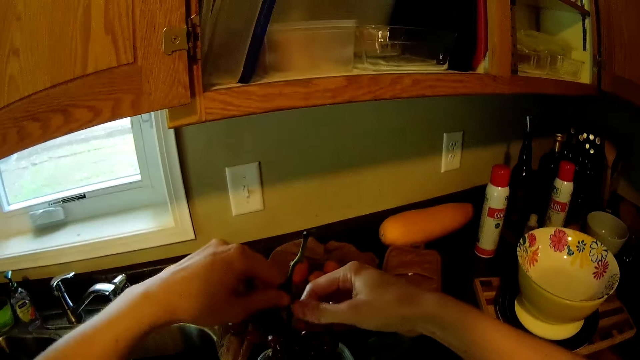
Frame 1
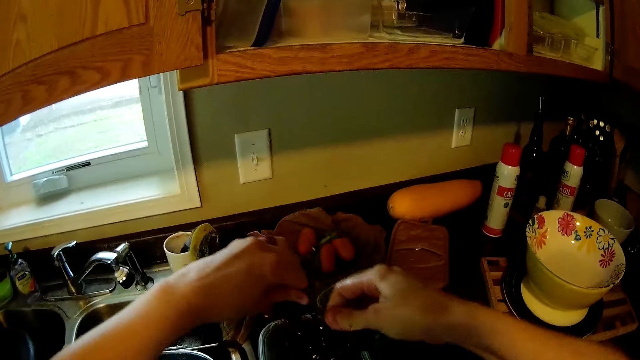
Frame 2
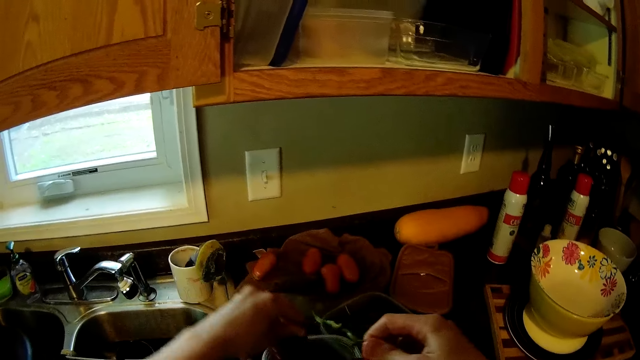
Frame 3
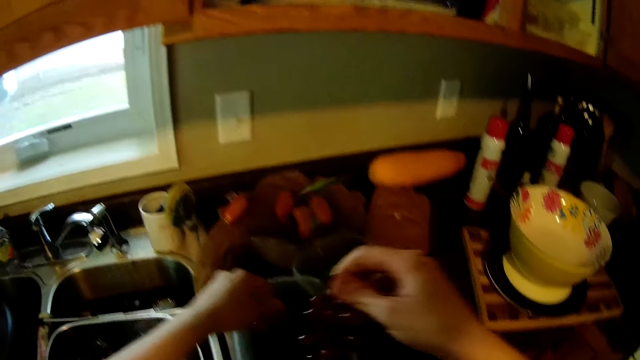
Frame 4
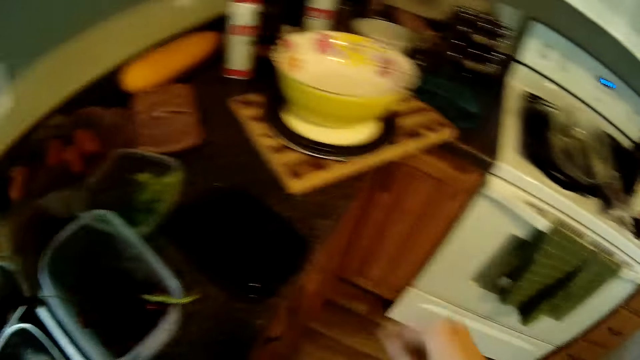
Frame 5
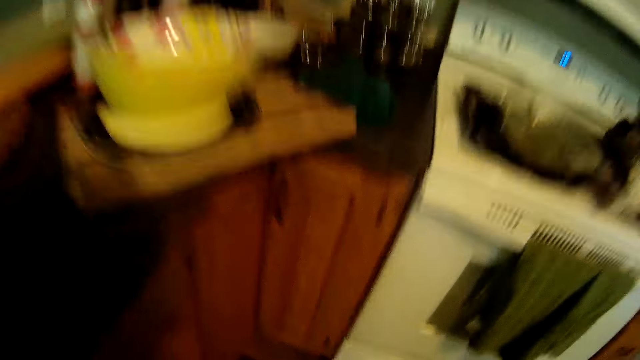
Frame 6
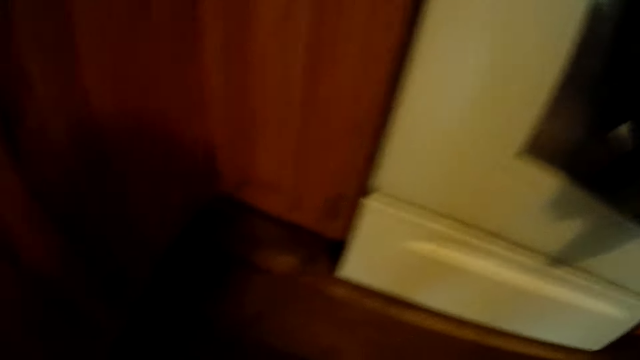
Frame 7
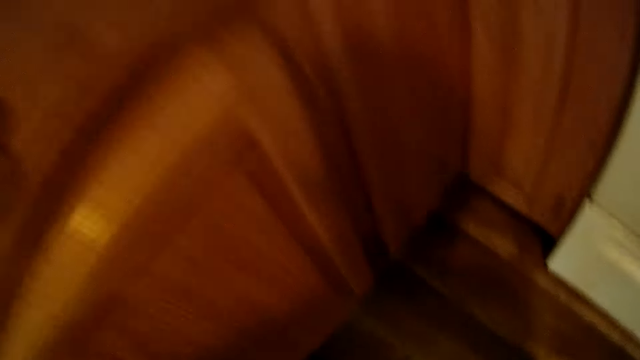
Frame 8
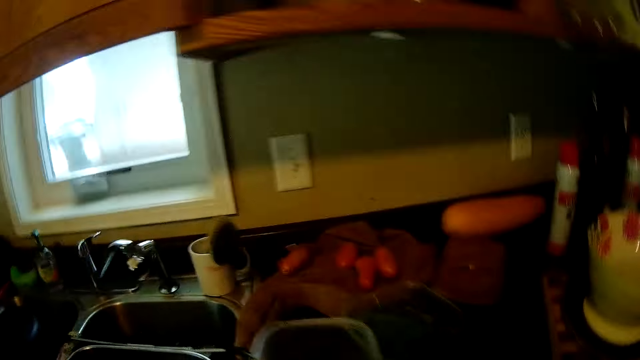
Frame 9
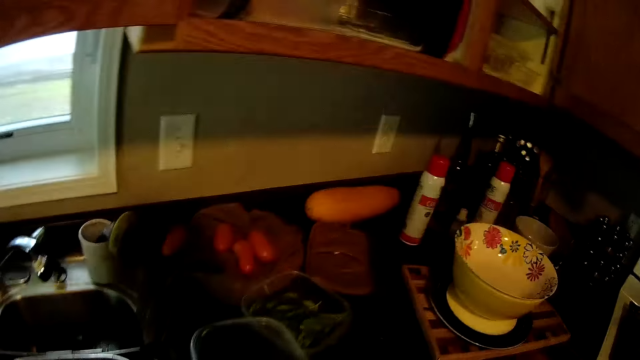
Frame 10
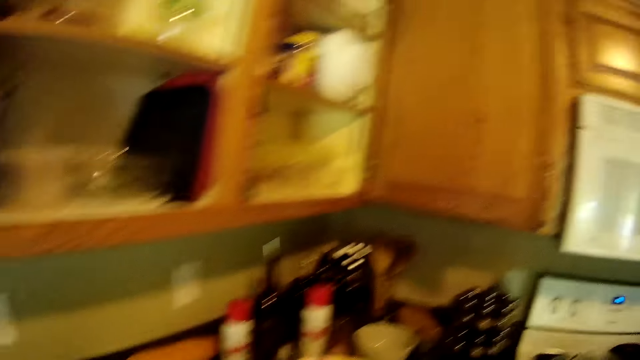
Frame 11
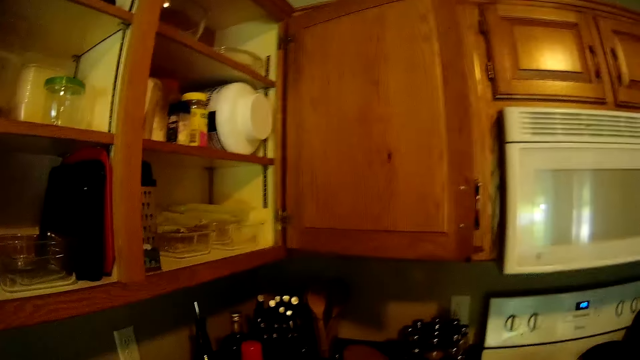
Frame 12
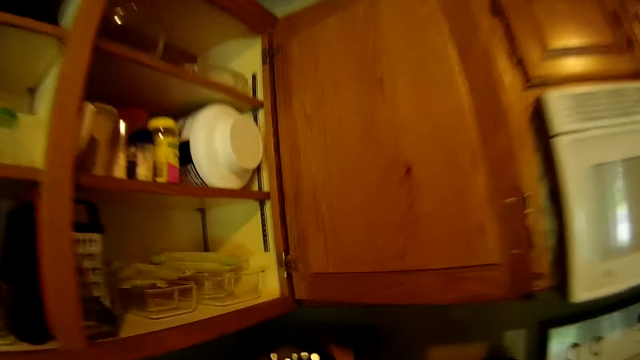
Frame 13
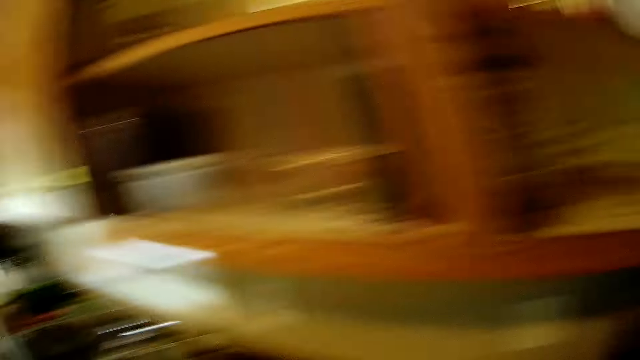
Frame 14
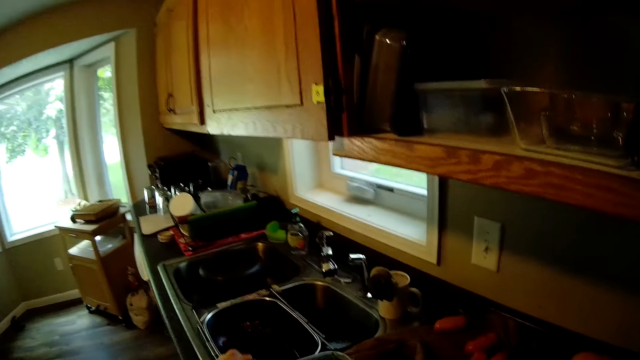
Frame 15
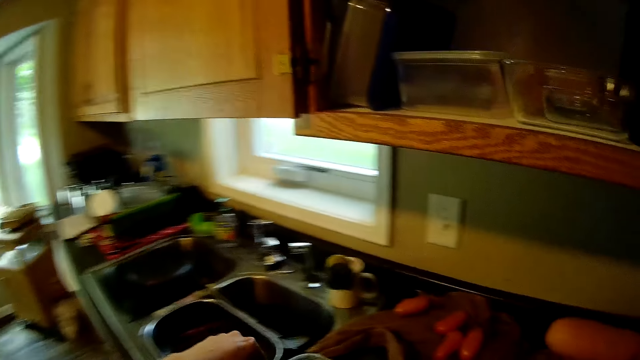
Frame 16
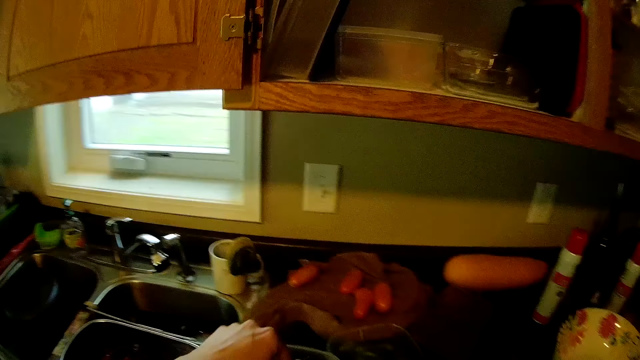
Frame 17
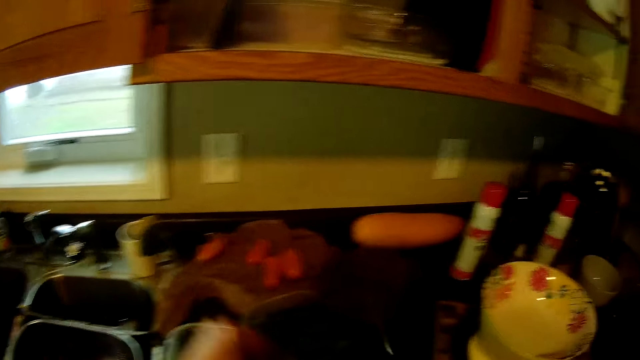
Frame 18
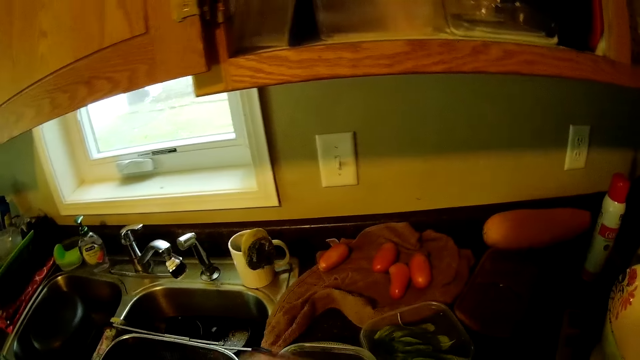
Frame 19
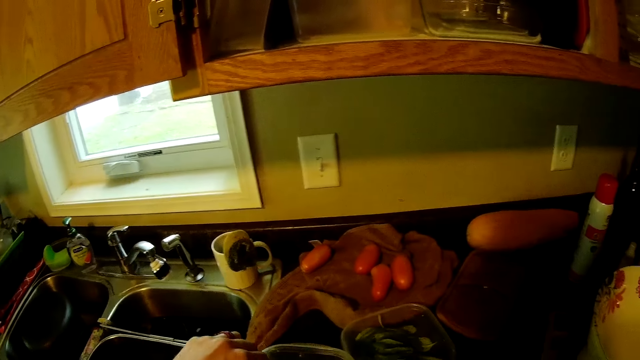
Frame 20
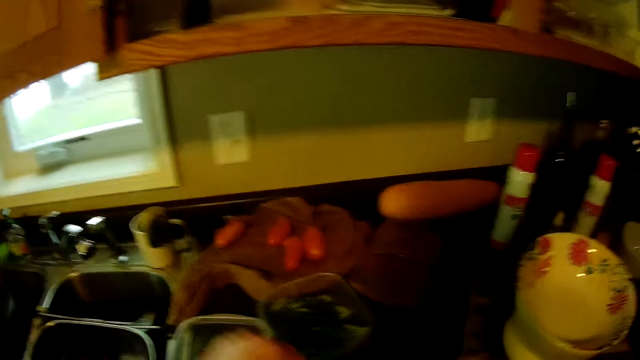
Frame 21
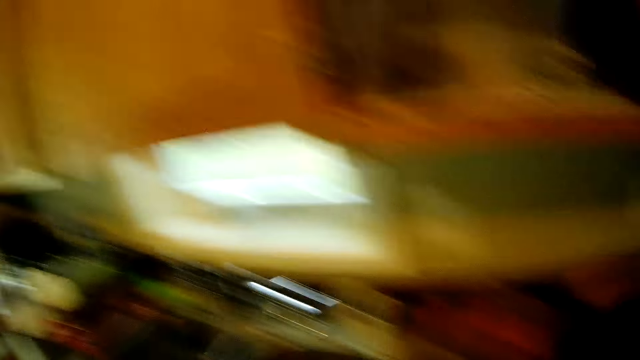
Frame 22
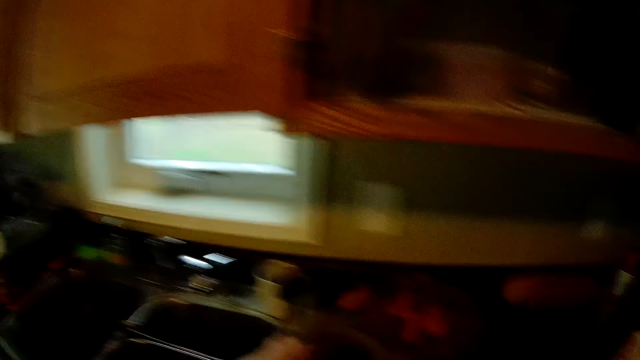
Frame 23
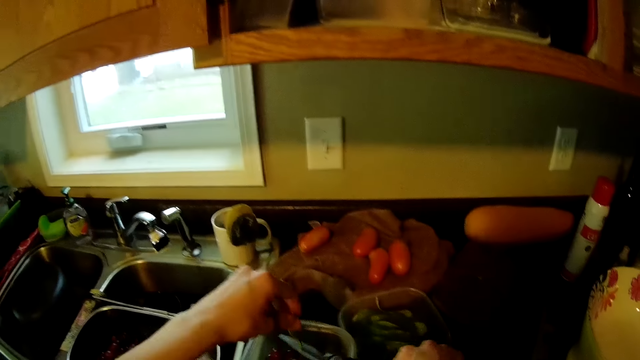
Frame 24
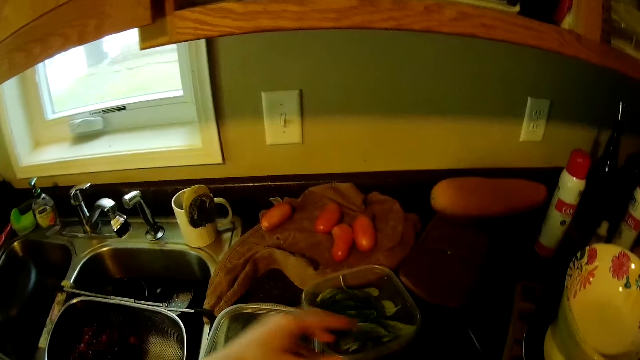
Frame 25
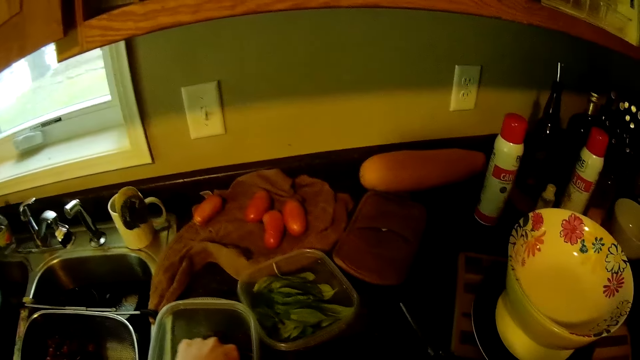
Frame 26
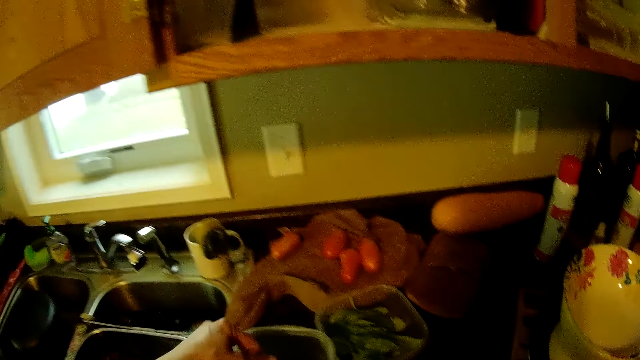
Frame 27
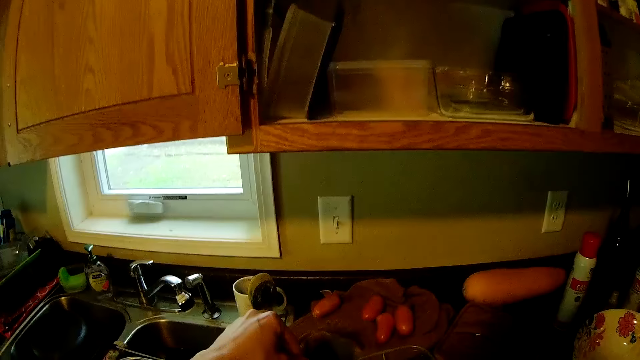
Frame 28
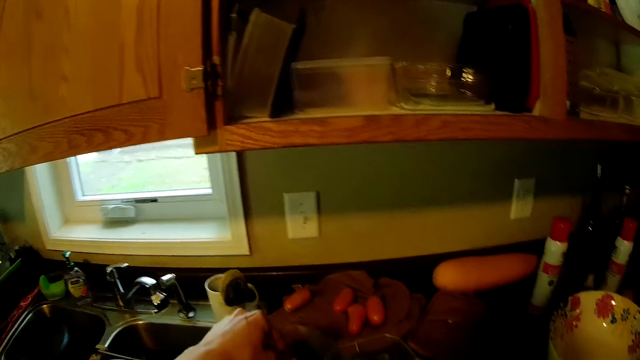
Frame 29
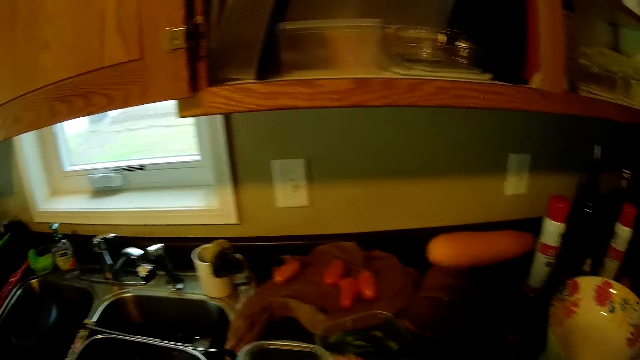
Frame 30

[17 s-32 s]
The camera wearer is walking around the kitchen. They cut the grapes into the container with scissors.

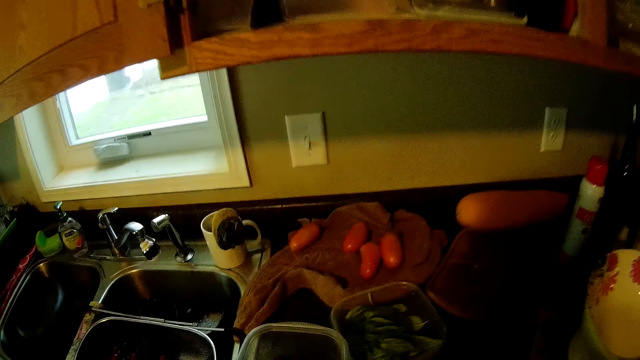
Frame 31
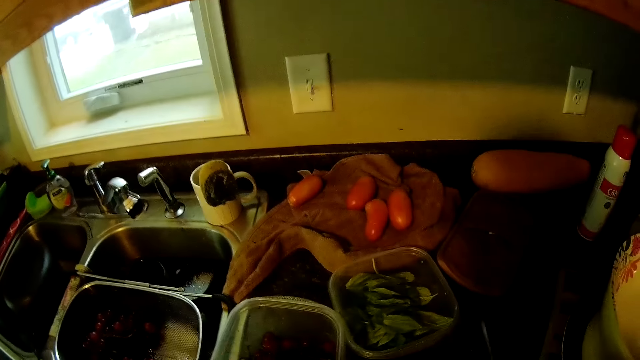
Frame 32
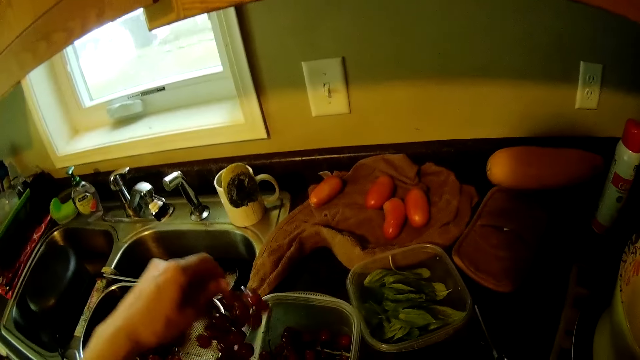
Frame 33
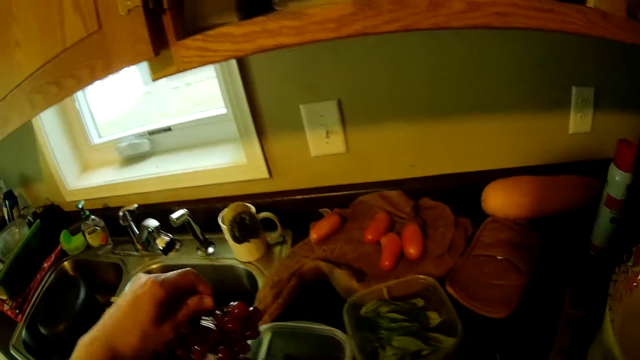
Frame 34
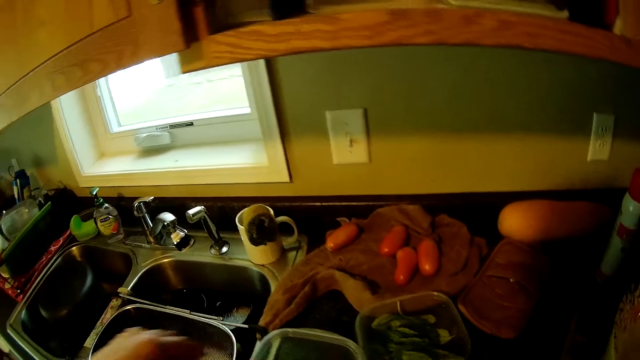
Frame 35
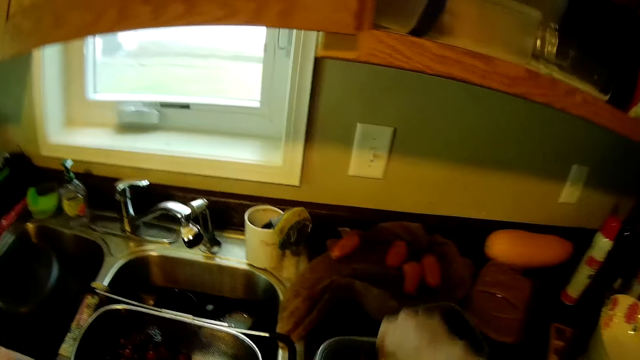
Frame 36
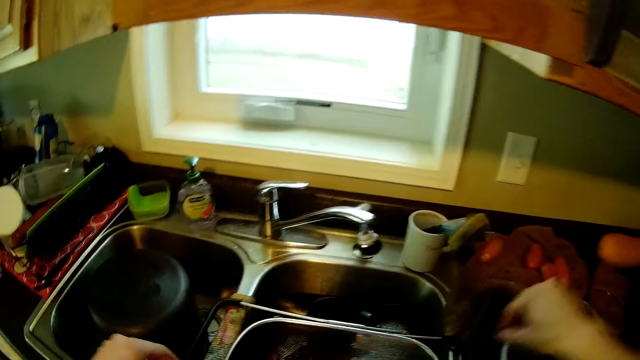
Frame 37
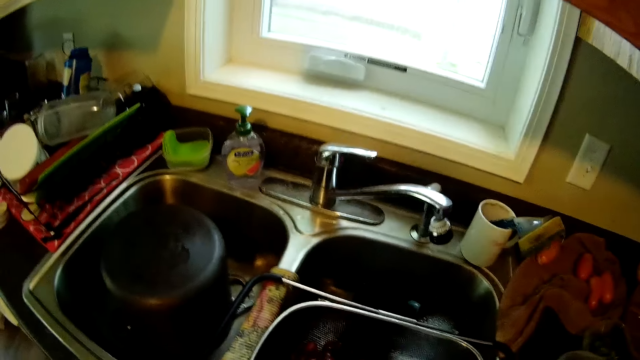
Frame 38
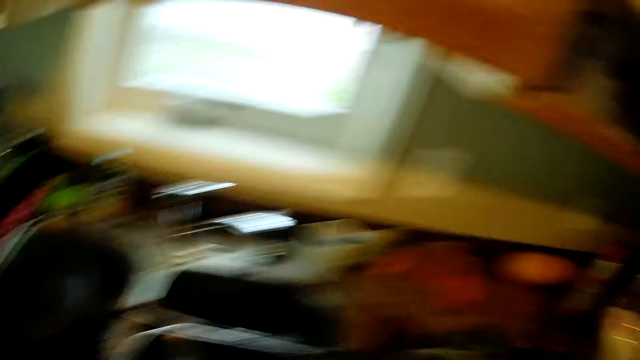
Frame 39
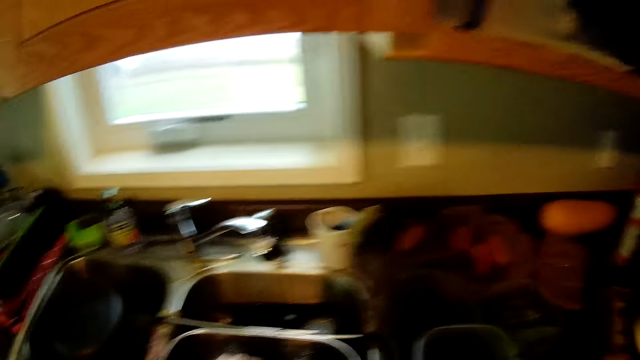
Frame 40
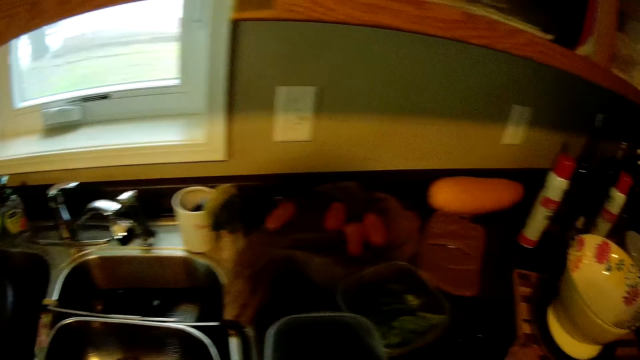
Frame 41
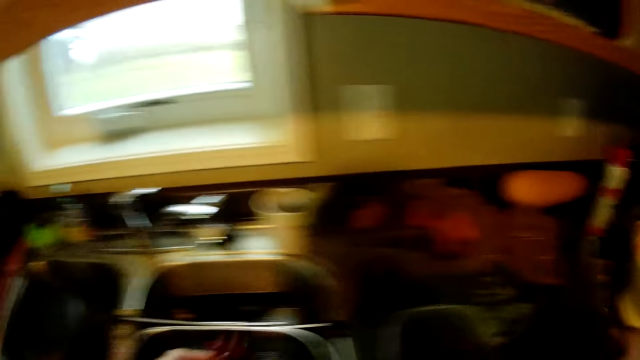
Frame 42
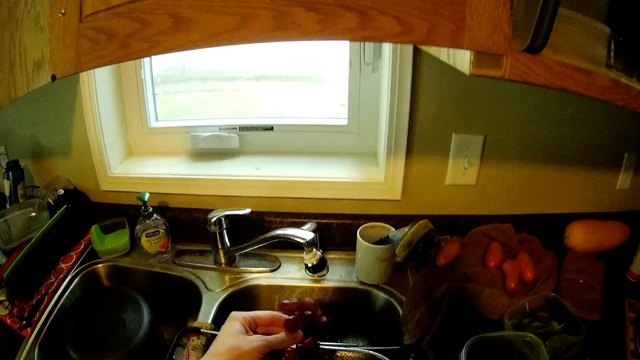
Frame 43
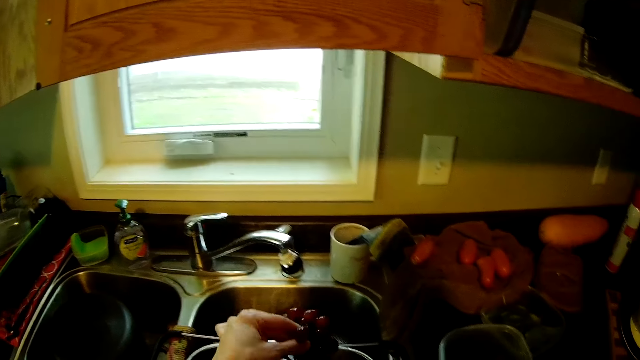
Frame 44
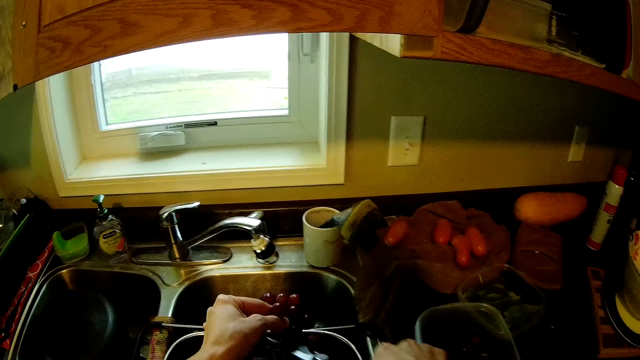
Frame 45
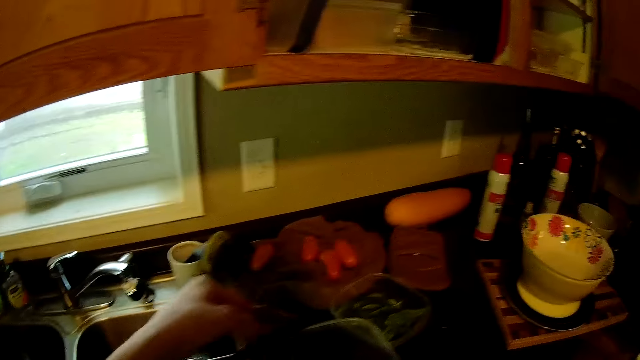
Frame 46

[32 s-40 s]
The camera wearer picks grapes from the sieve in the sink with his left hand.
